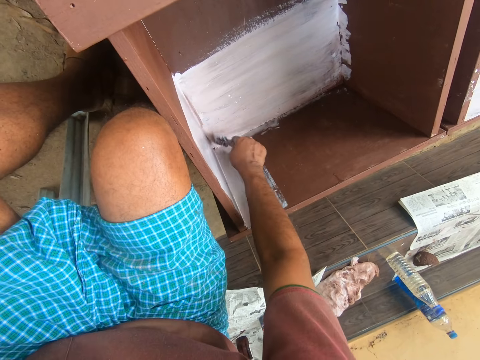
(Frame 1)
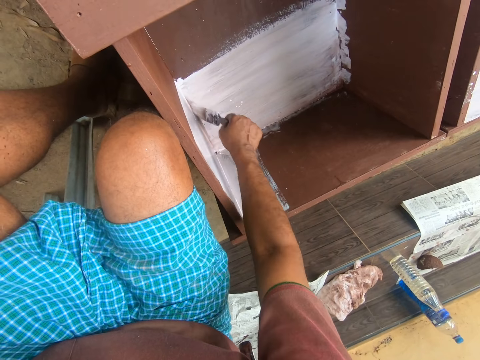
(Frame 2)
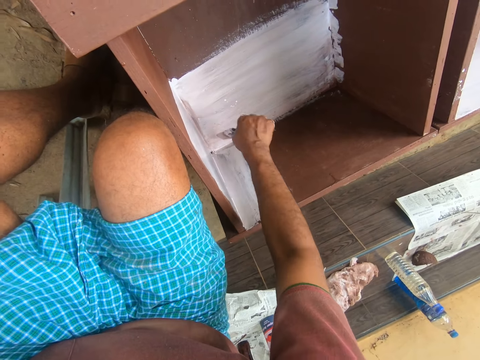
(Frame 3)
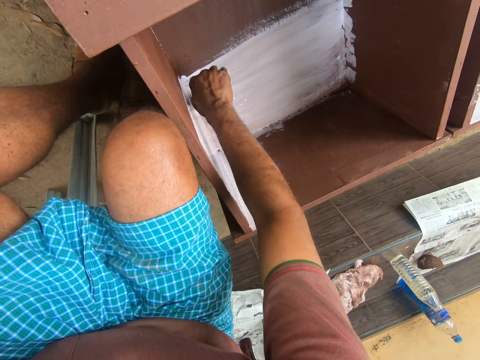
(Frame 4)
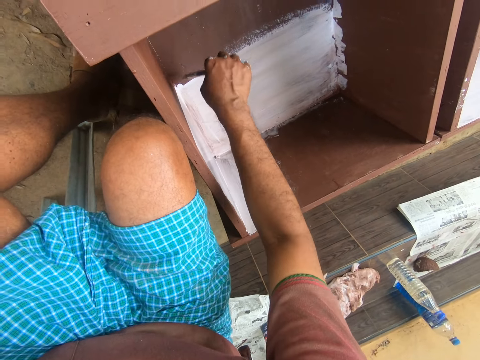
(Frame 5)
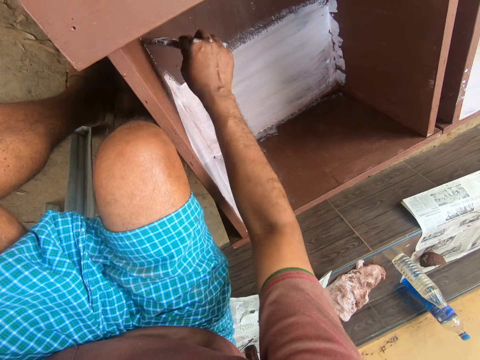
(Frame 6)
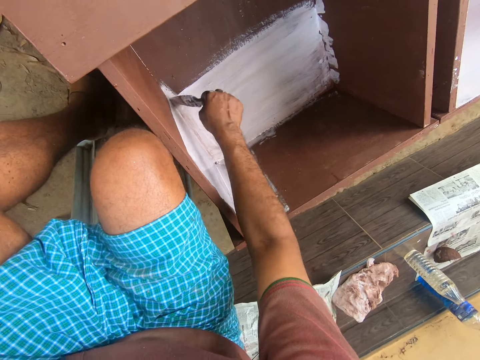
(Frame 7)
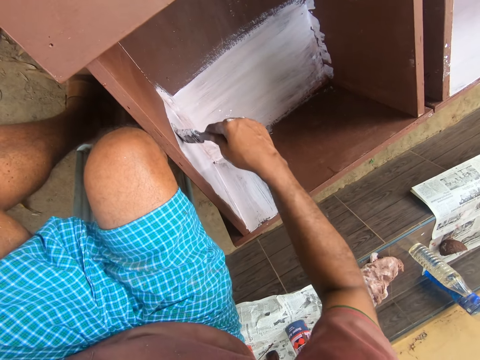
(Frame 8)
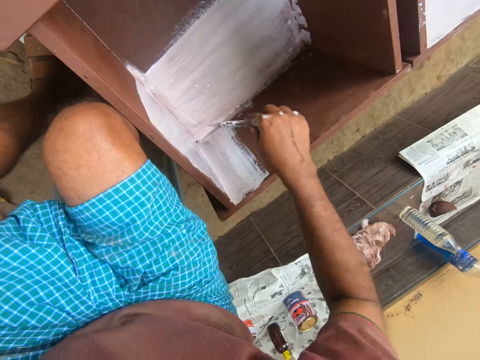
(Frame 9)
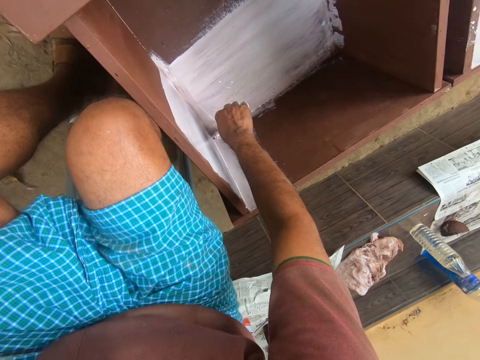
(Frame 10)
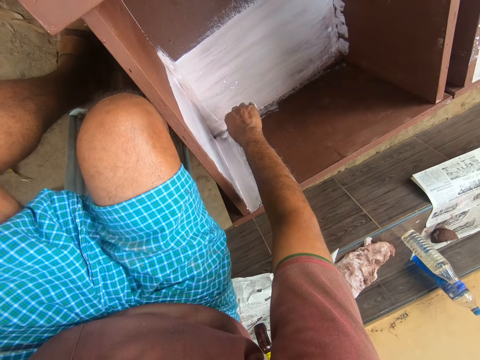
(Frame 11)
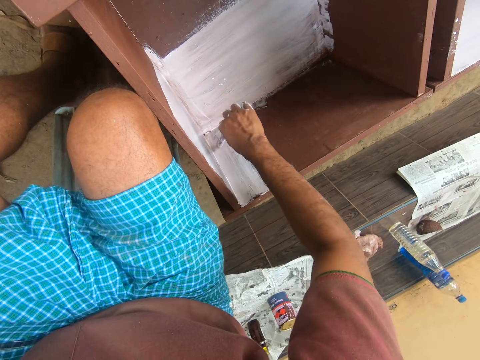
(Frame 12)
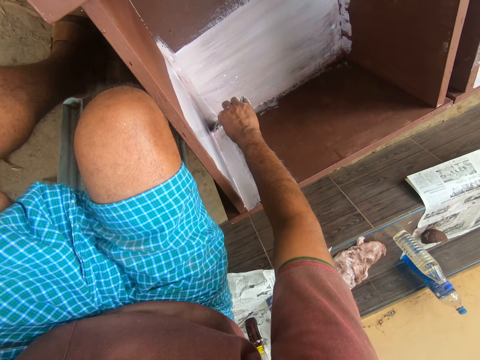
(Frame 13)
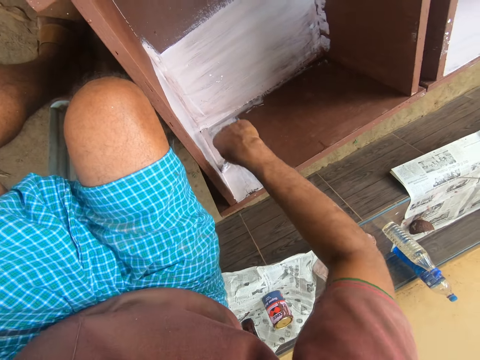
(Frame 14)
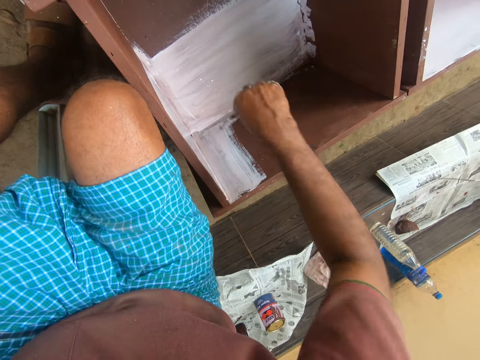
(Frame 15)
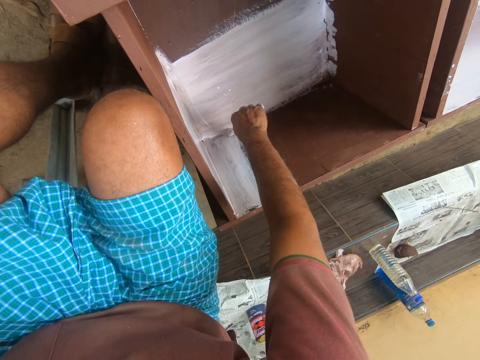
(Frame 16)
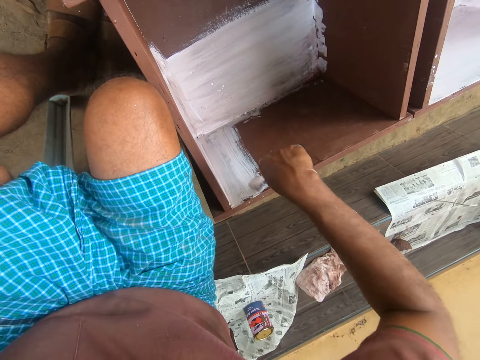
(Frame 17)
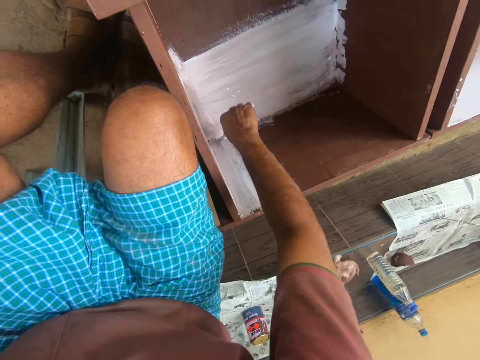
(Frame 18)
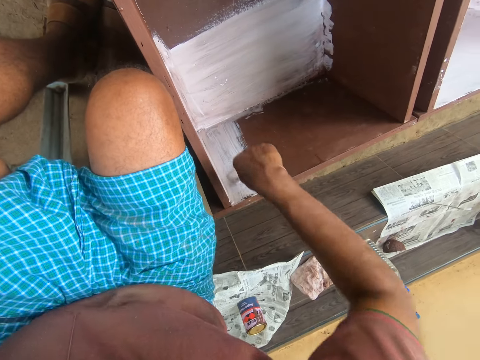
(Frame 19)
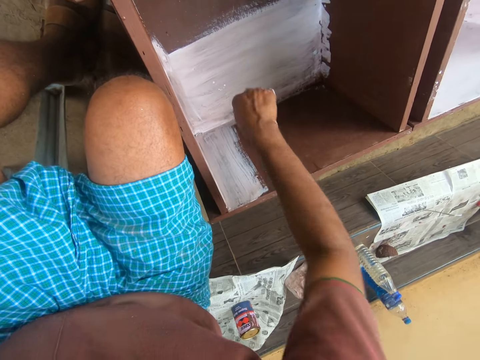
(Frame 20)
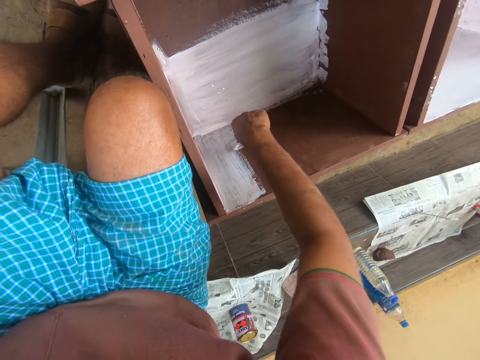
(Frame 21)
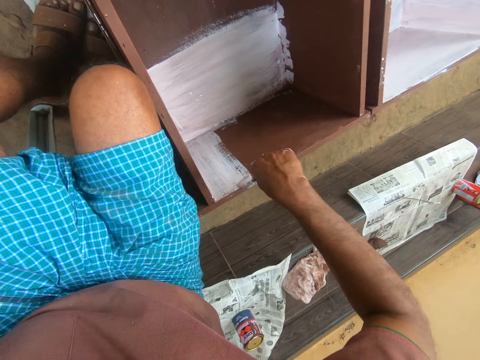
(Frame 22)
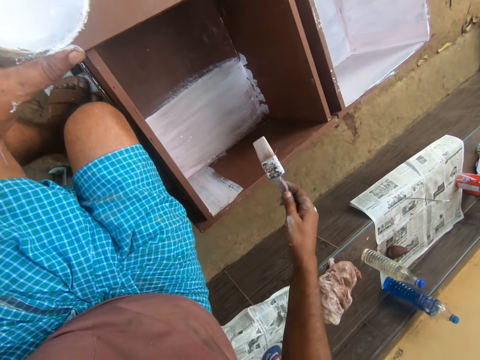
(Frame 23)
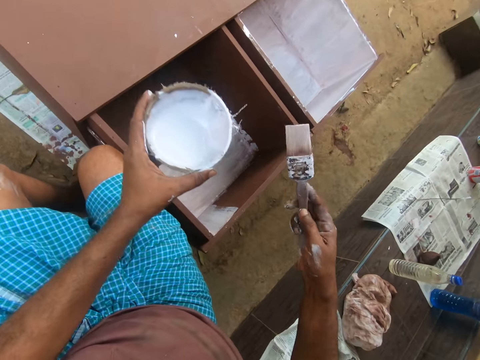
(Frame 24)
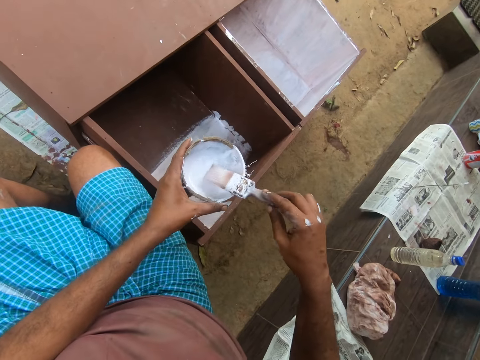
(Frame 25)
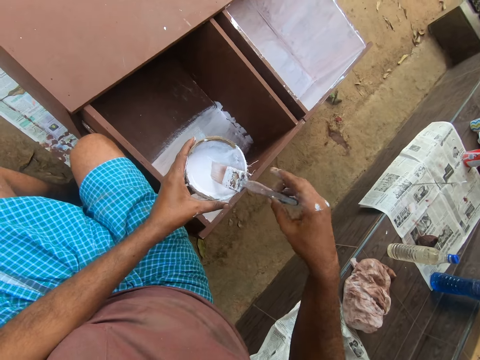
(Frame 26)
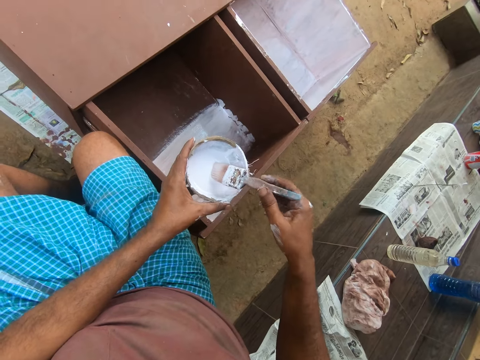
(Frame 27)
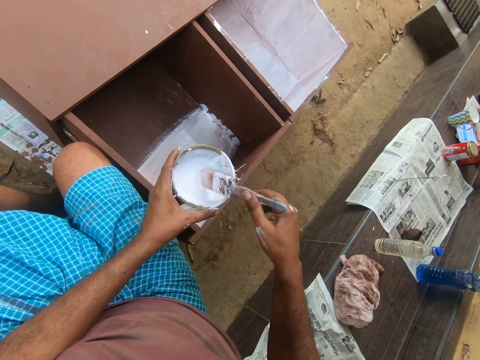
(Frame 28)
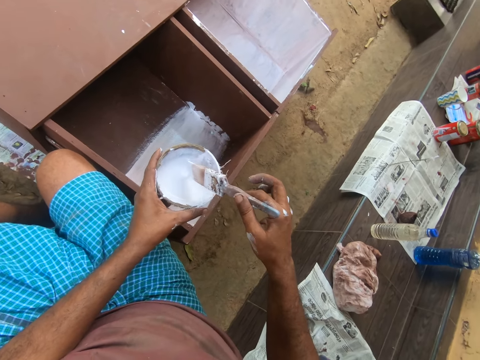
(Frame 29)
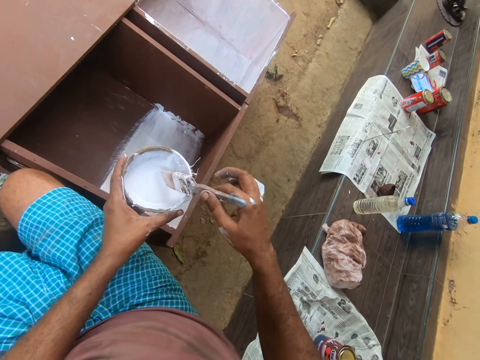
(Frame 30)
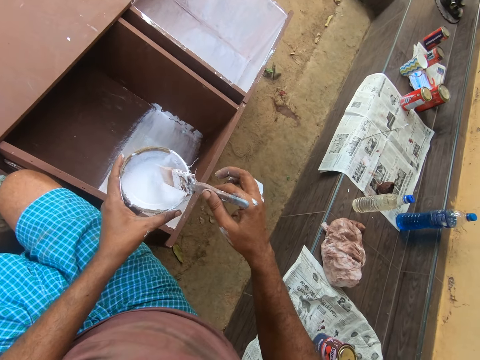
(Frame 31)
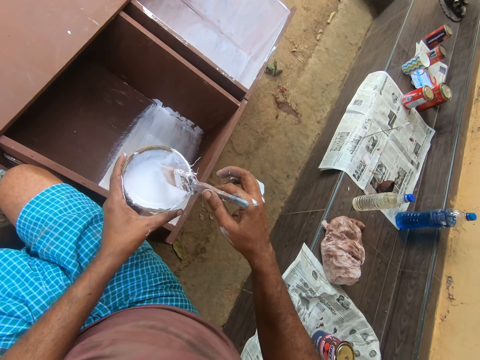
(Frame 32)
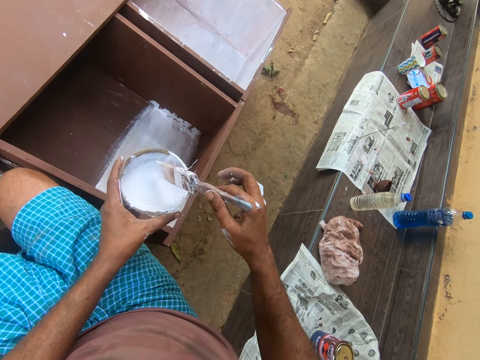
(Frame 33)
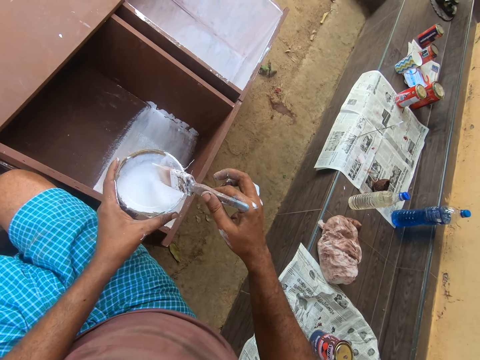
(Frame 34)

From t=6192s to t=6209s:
The camera wearer paints a cabinet using a brush repeatedly. He dips the brush in the paint container in his left hand. He hits the paint container with the brush.

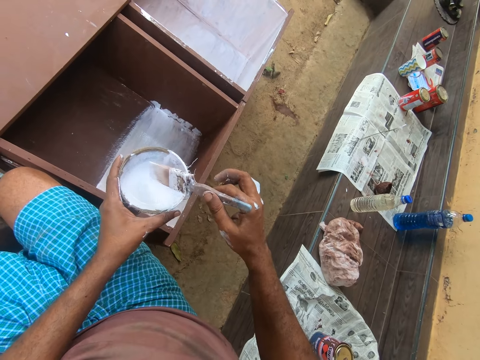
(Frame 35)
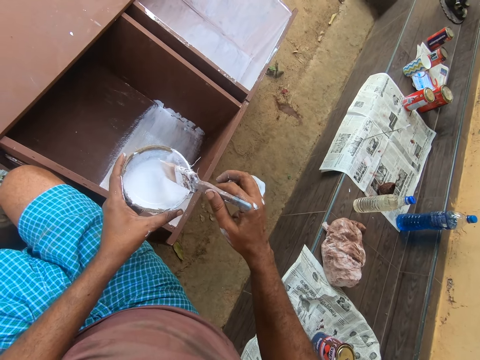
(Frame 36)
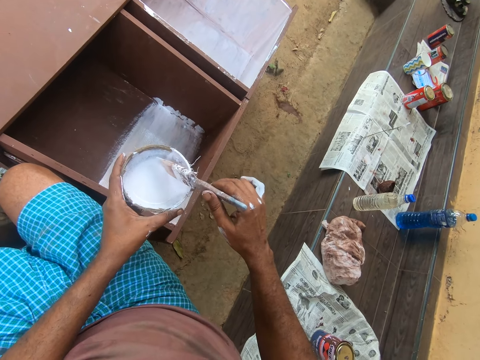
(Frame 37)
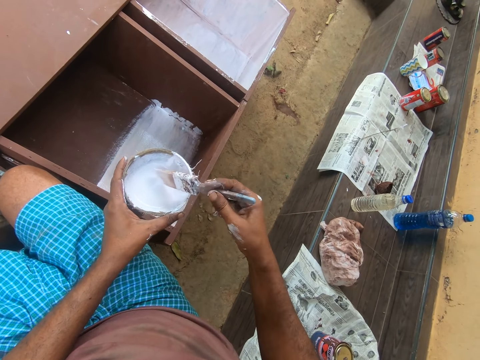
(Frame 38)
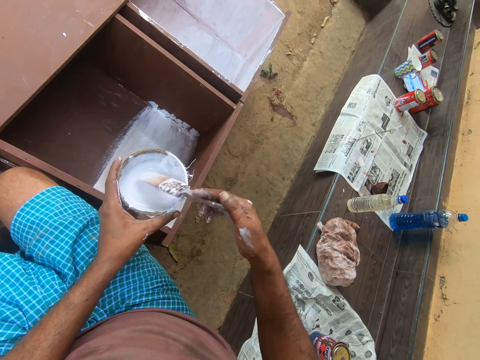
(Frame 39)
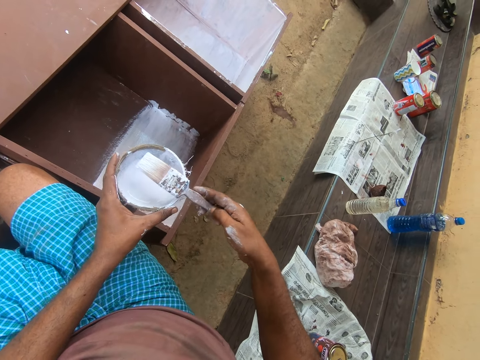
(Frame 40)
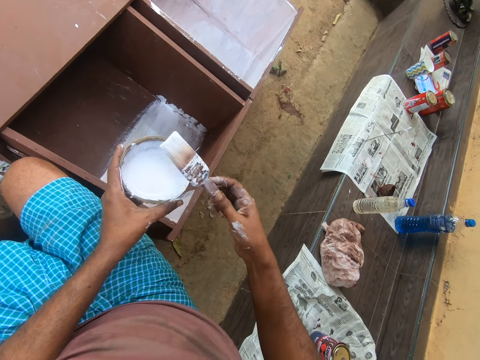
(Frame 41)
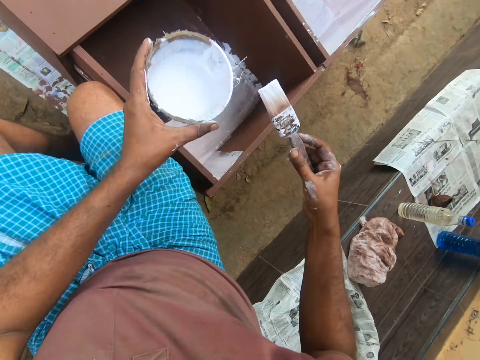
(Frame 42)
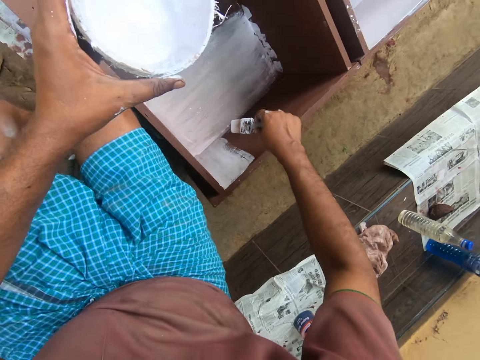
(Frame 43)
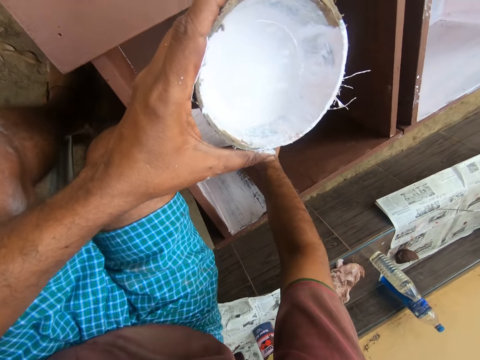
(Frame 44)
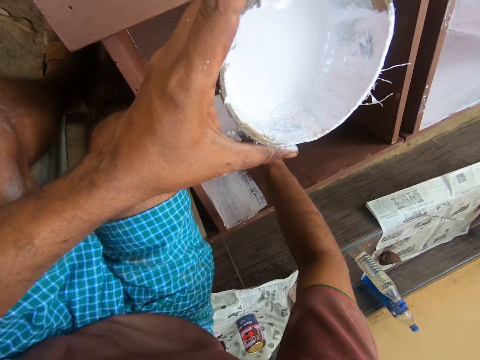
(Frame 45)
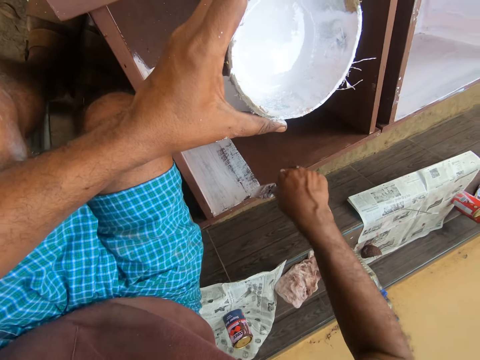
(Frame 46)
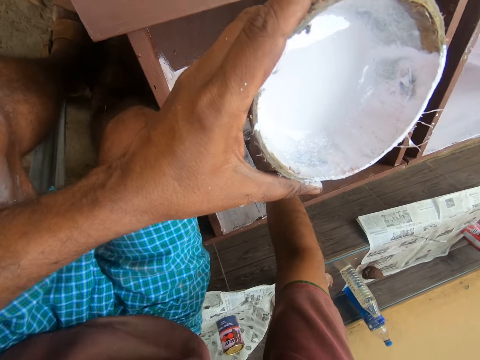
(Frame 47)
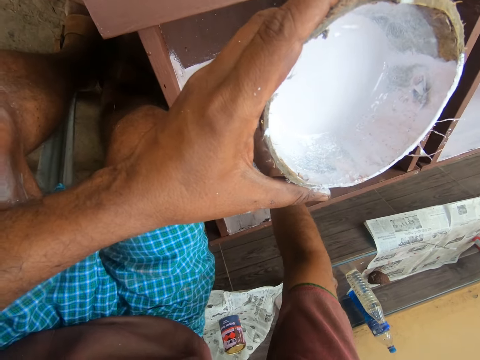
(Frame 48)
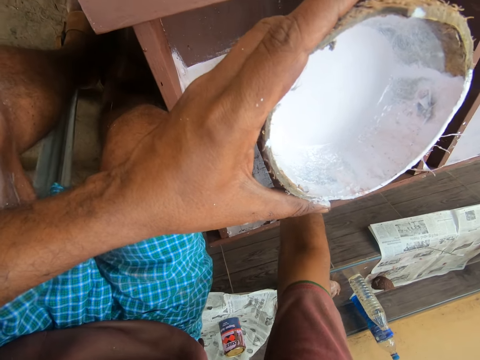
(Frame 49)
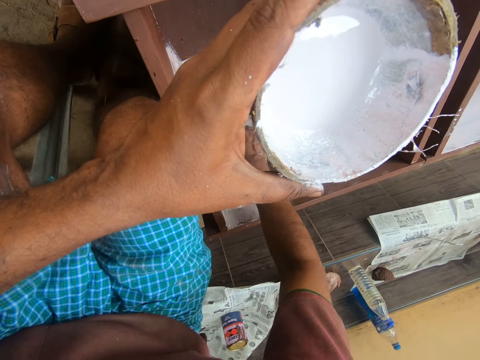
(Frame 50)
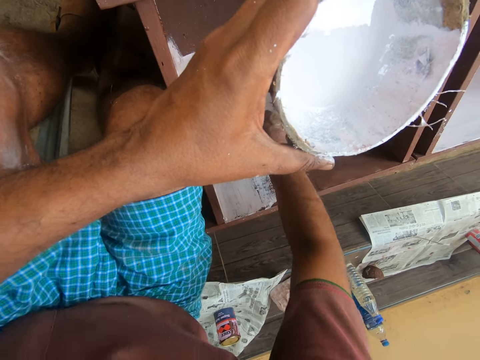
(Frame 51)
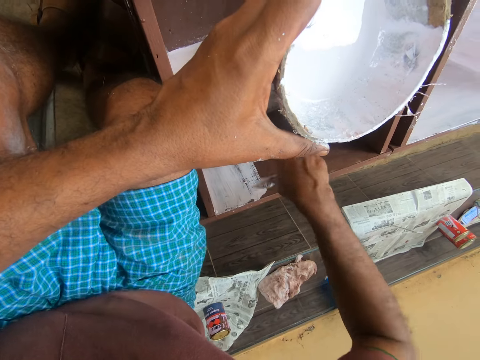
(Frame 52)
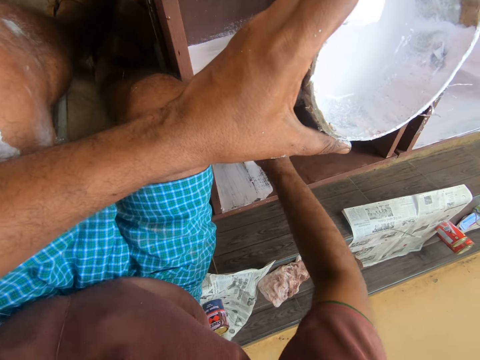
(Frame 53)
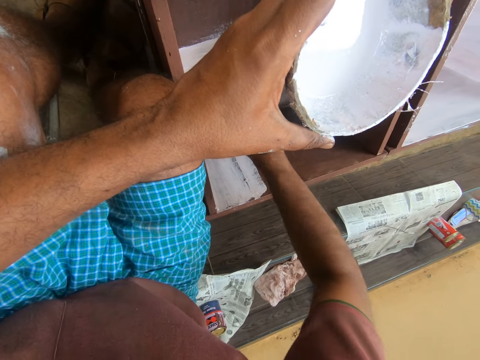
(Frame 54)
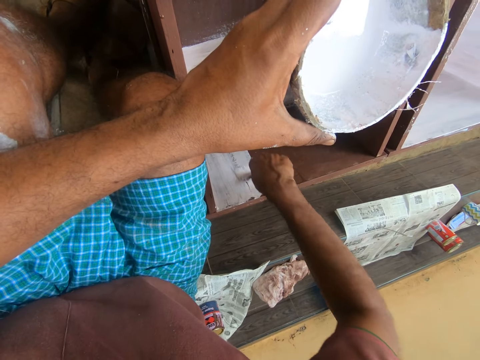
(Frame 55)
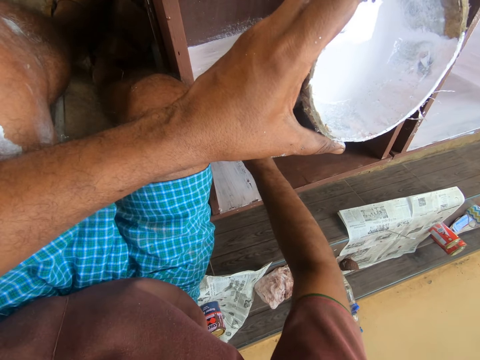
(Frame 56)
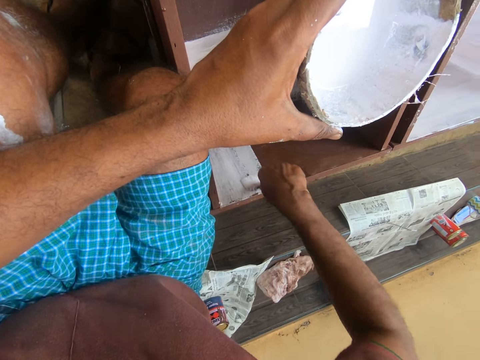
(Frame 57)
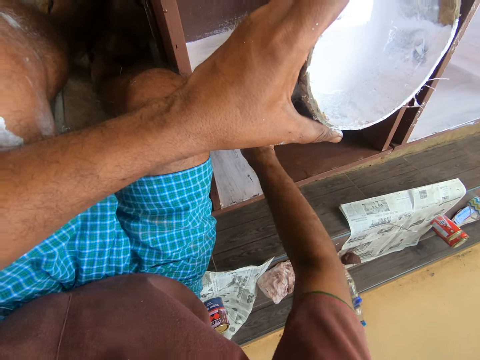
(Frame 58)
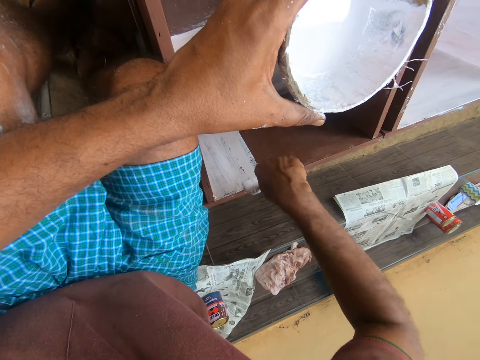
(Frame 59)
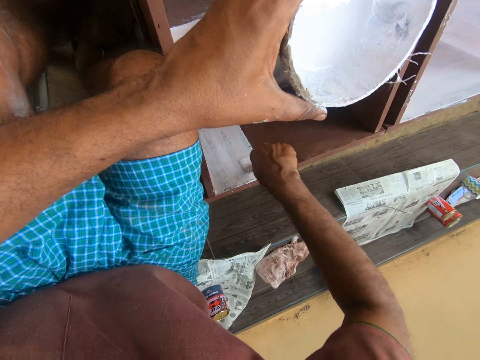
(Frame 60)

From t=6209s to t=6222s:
The camera wearer turns the paintbrush. He paints the wardrobe with the paintbrush with his right hand repeatedly.
